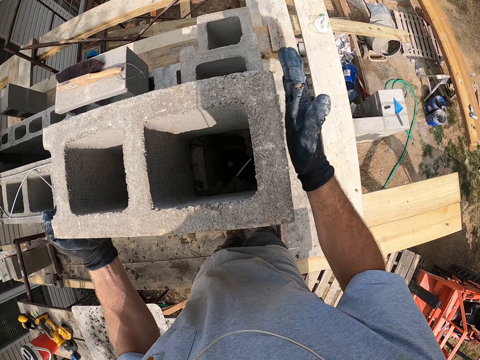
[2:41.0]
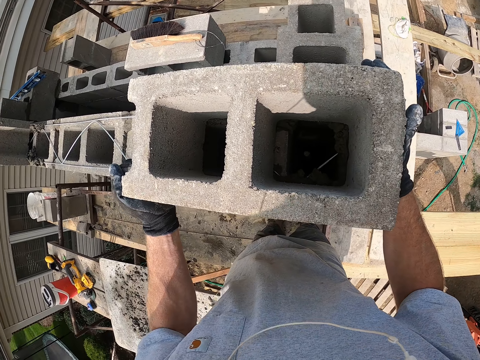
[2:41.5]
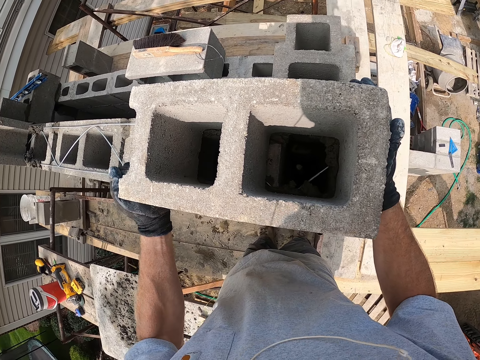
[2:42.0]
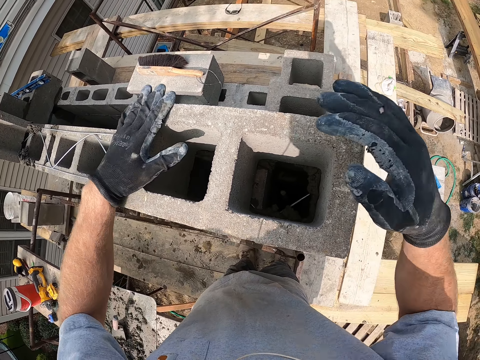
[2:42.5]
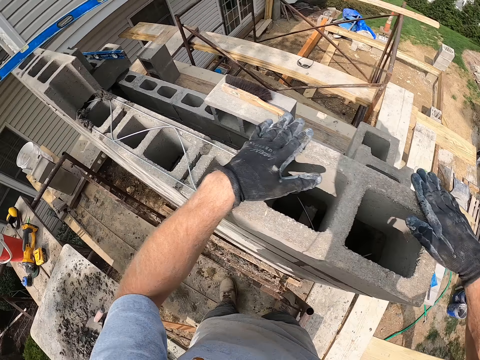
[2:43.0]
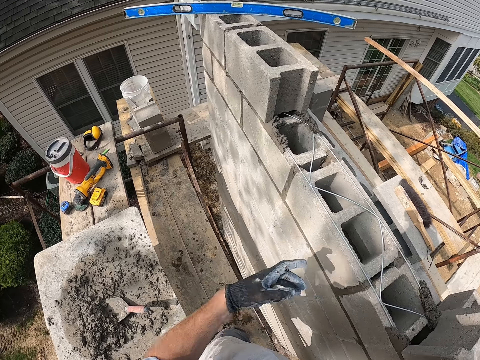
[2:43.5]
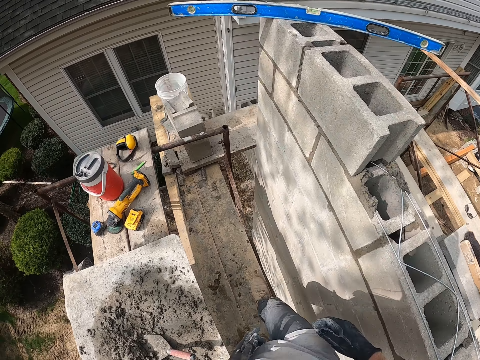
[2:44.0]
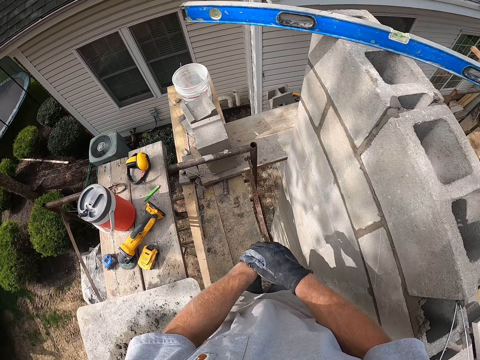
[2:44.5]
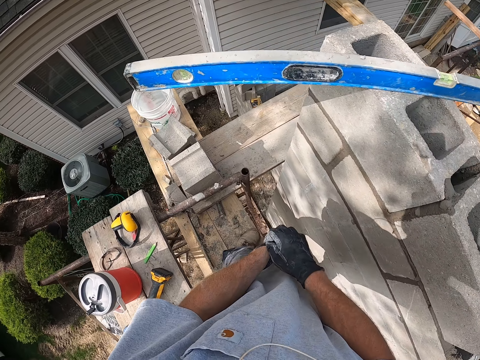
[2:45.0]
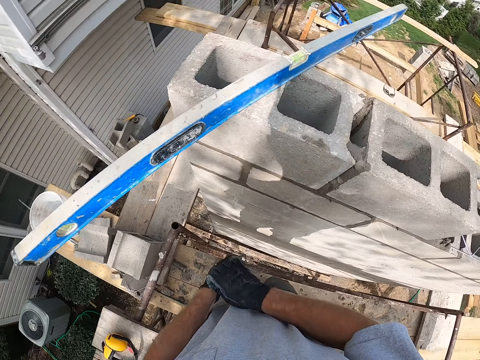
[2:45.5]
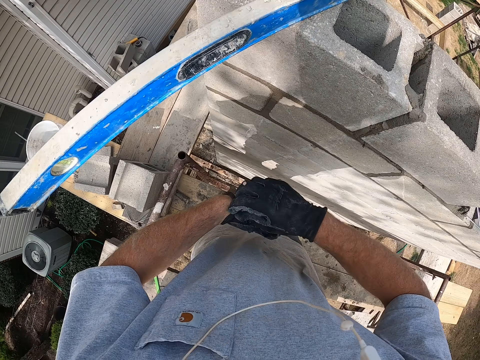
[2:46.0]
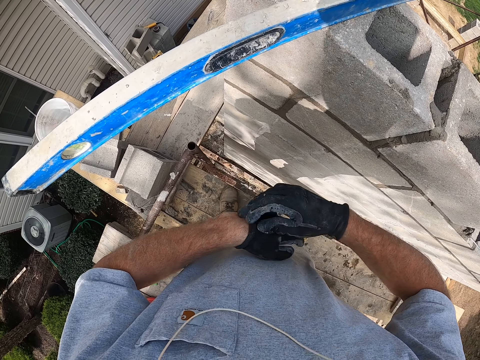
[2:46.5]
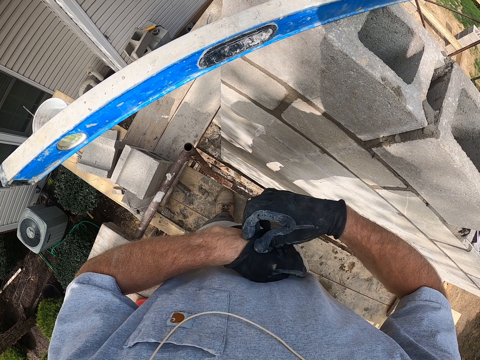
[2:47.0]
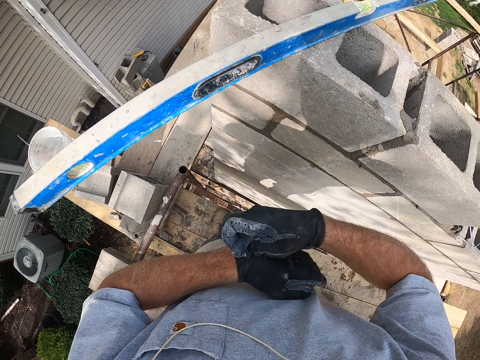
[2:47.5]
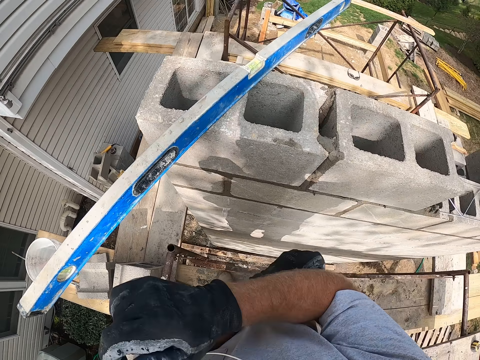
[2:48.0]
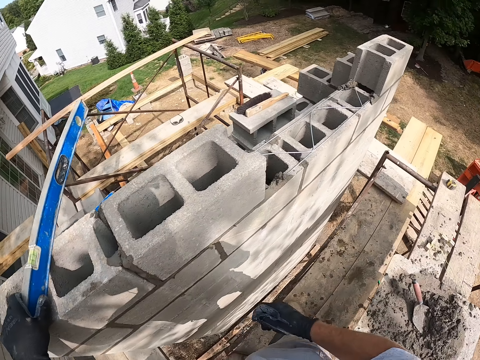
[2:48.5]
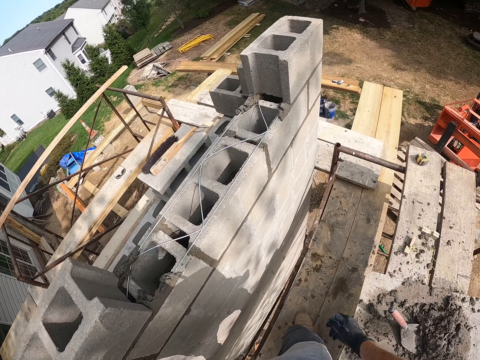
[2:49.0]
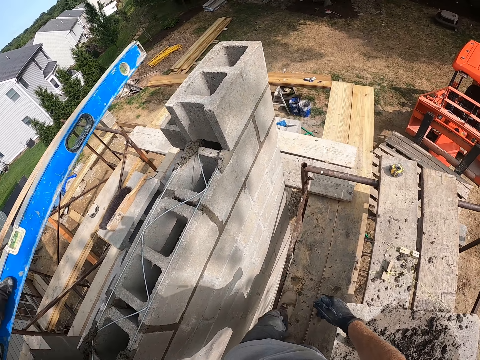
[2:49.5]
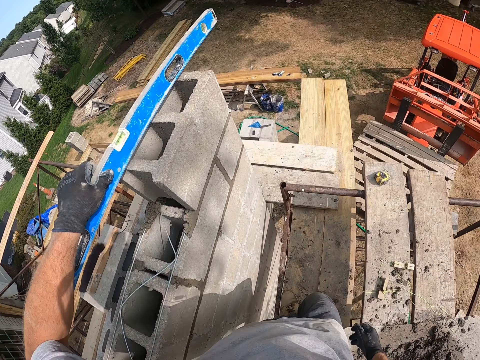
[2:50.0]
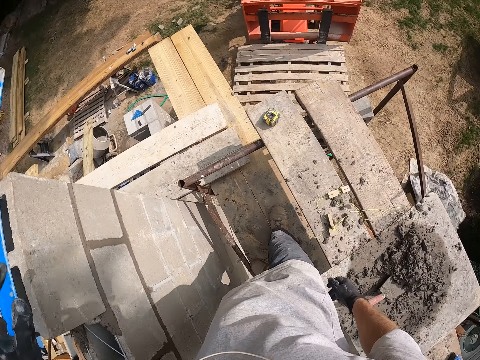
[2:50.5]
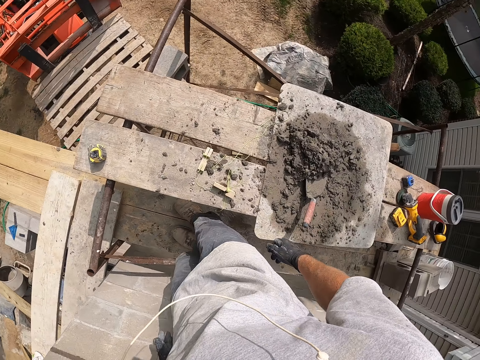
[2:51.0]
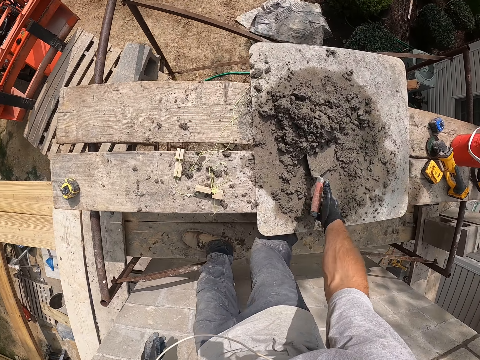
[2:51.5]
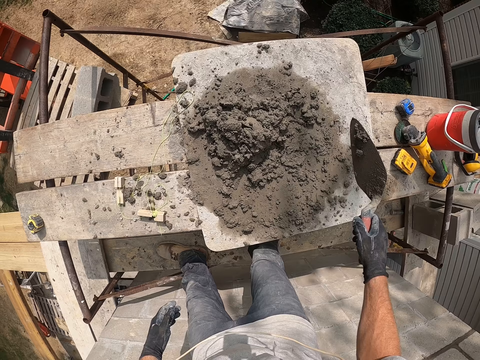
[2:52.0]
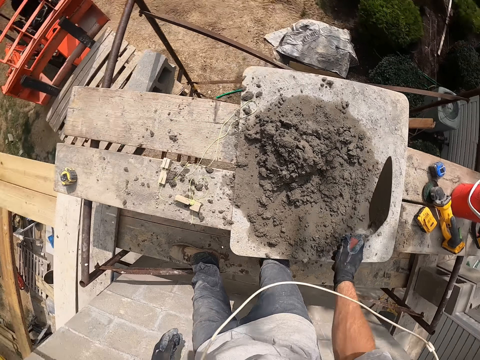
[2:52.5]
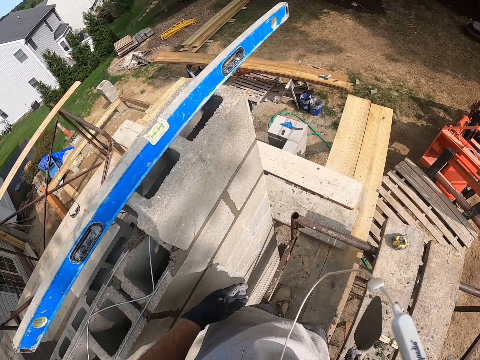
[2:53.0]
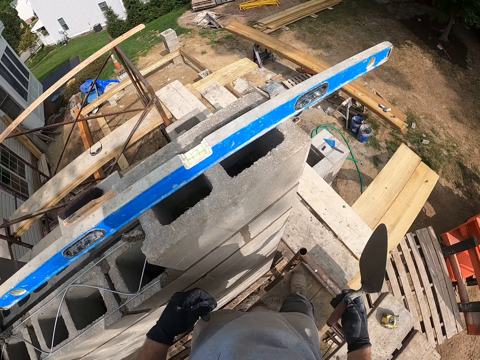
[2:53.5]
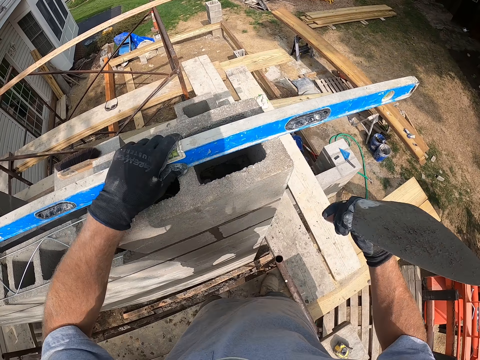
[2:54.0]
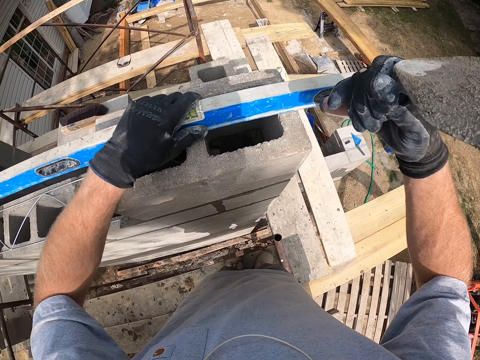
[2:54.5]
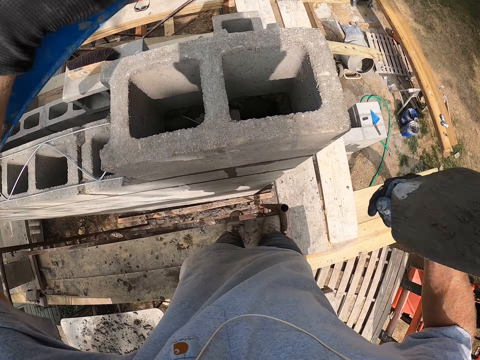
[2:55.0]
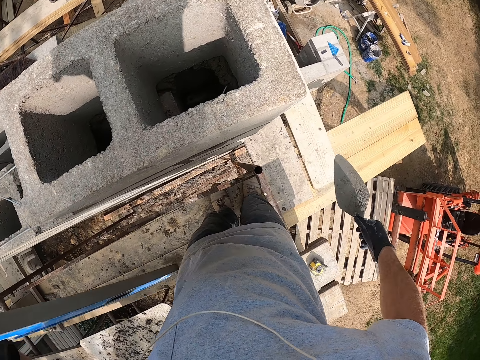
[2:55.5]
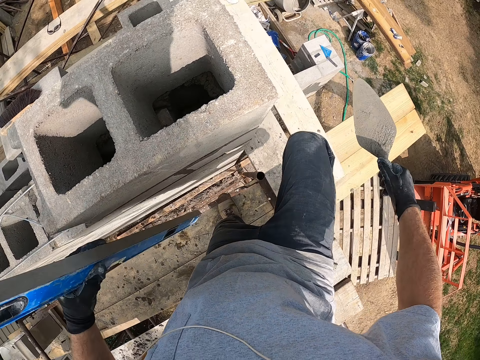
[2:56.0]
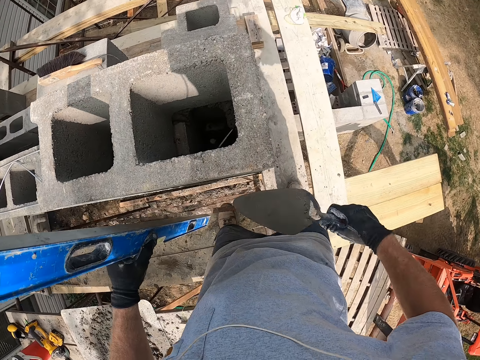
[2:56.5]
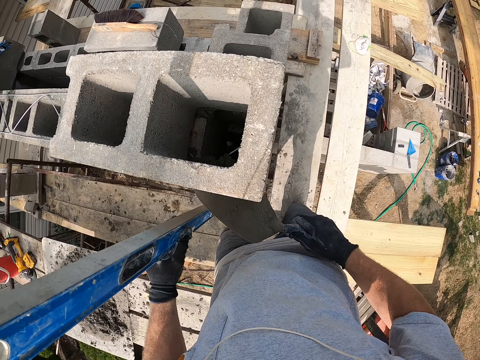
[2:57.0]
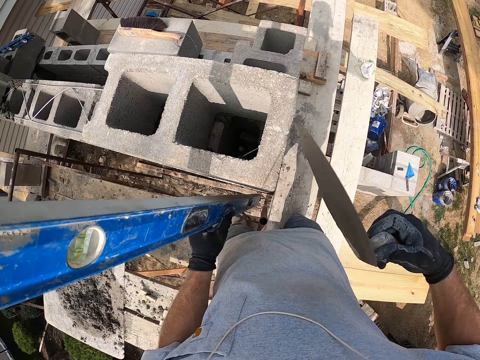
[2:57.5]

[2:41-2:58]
The camera wearer walks towards a straight edge. He adjusts the glove in his left hand with his right hand. He walks around. He picks up the straight edge from the top of a block and drops the straight edge on another. He picks up the trowel from the mortar, shakes the trowel, and turns around. He removes the straight edge from the block.

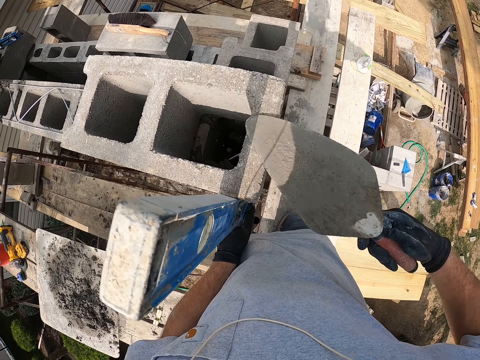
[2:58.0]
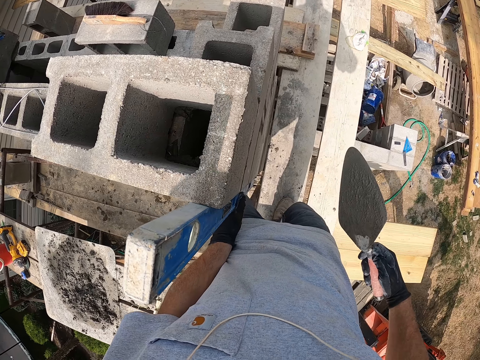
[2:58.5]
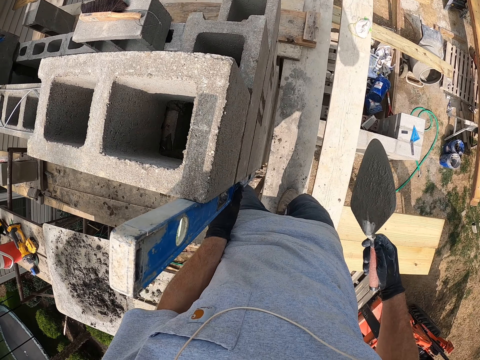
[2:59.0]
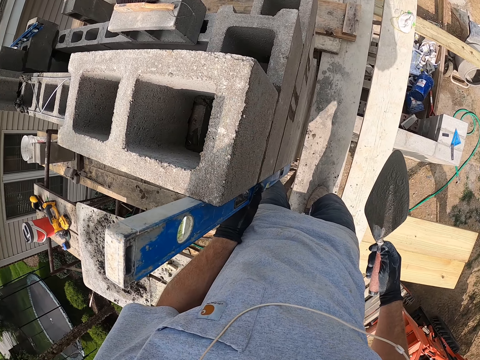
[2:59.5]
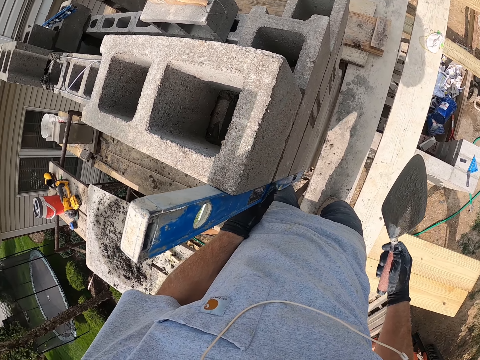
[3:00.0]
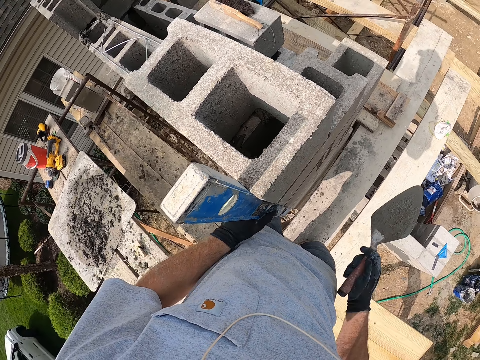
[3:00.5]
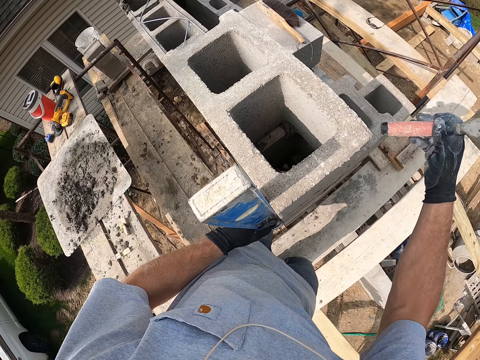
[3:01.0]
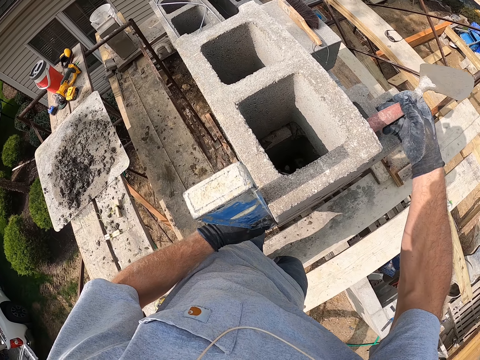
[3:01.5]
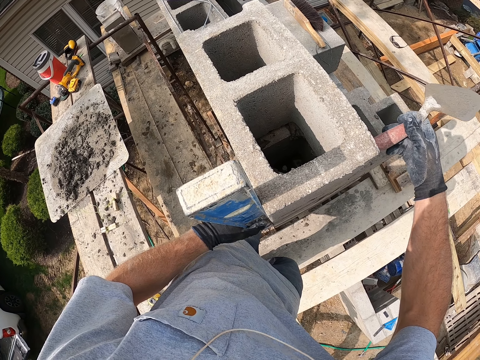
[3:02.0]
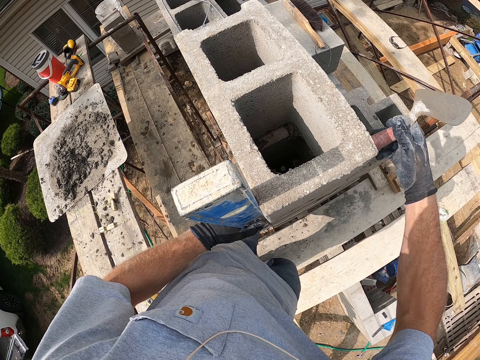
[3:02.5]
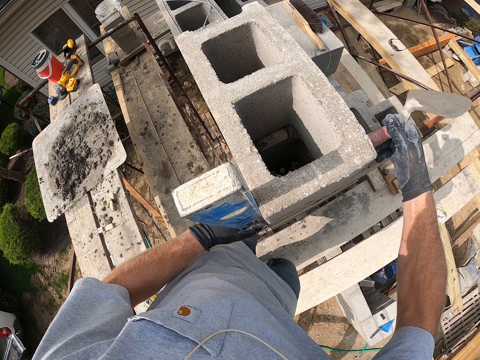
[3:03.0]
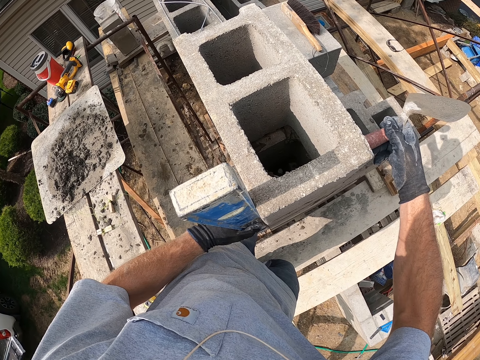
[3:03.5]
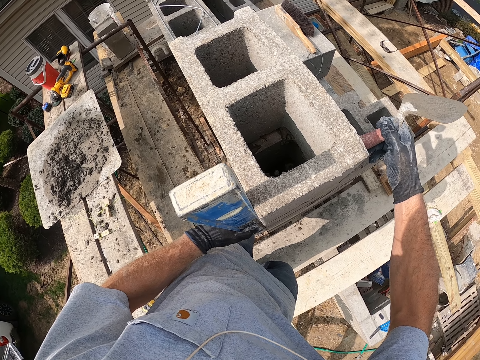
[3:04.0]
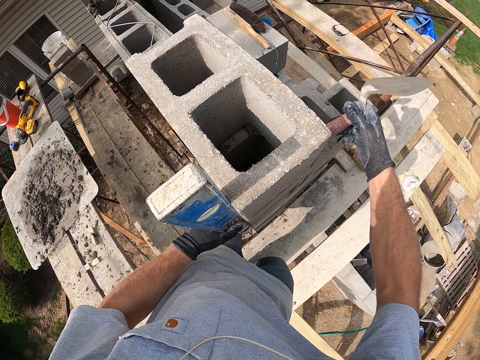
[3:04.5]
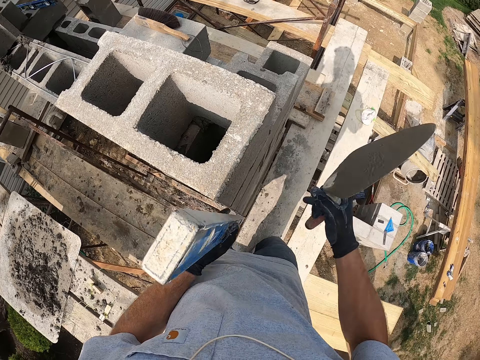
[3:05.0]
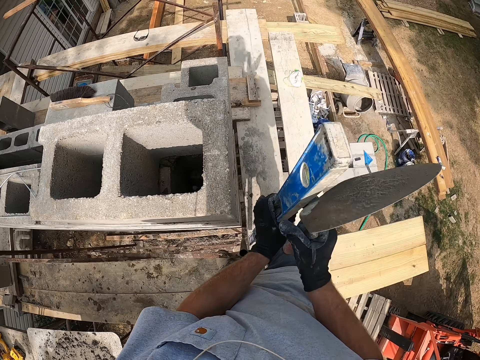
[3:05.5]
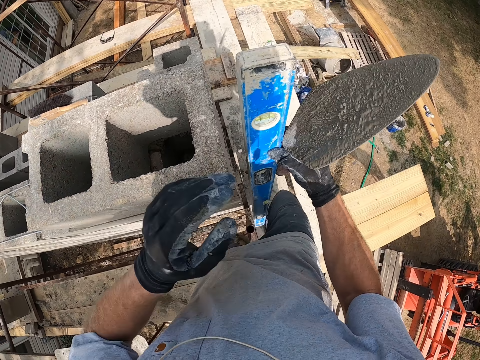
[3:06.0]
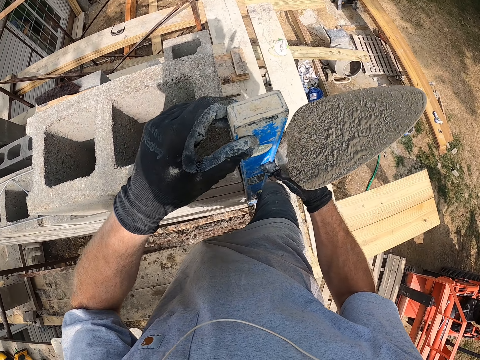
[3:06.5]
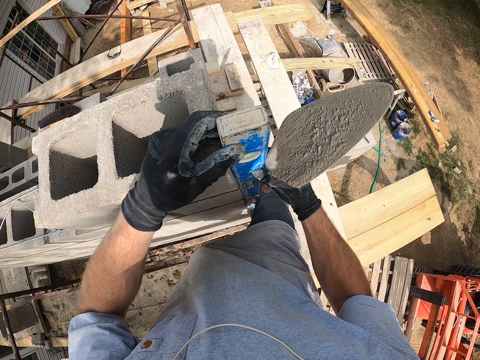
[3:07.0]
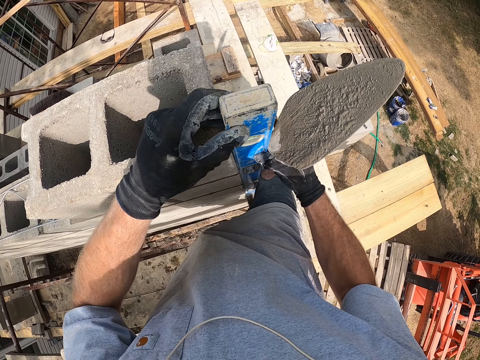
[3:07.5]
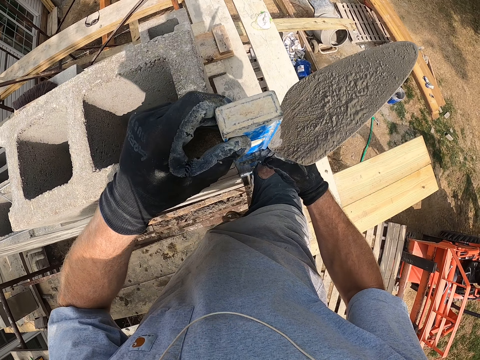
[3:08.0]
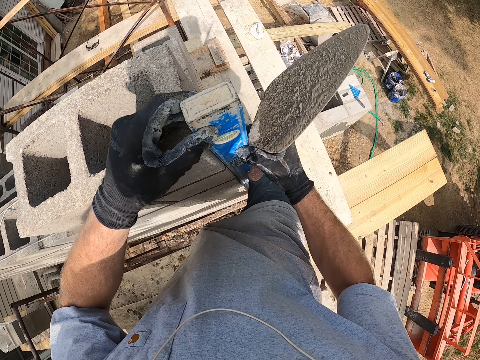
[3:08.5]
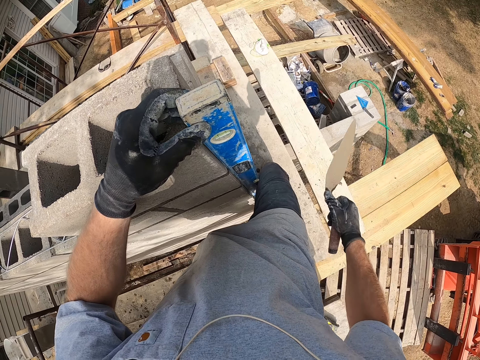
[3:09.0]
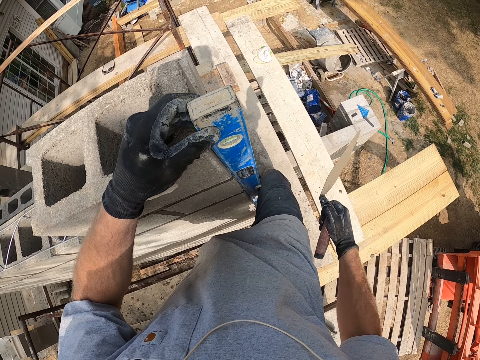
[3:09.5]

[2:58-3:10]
The camera wearer places the straight edge on the side of the wall. They measure the bricks with the magnetic torpedo level. They remove the straight edge from the side of the wall. They place the straight edge on the other side of the wall.
